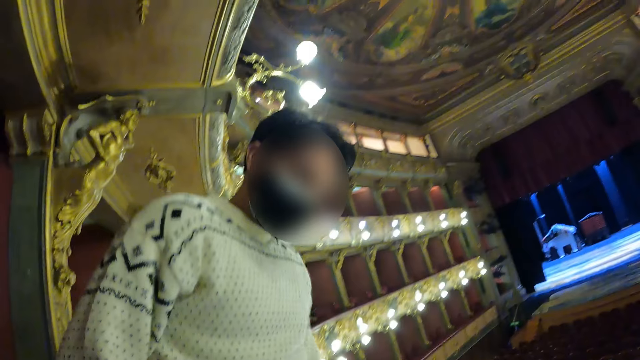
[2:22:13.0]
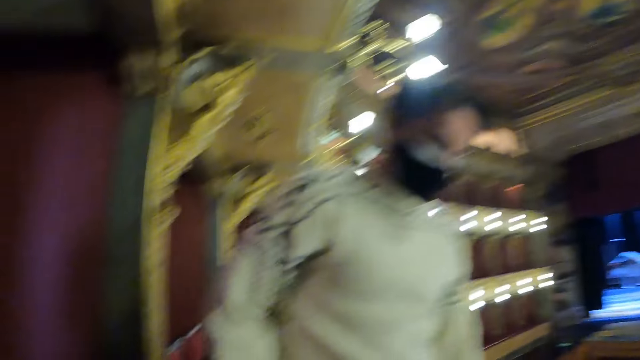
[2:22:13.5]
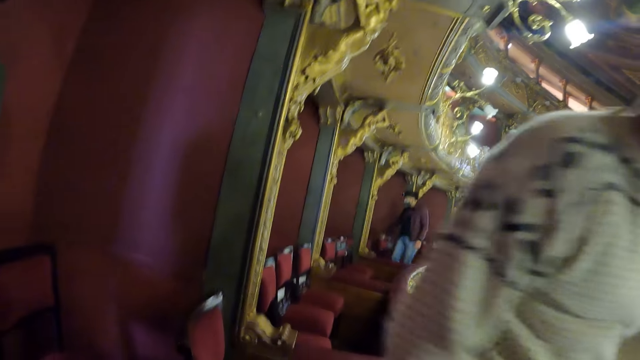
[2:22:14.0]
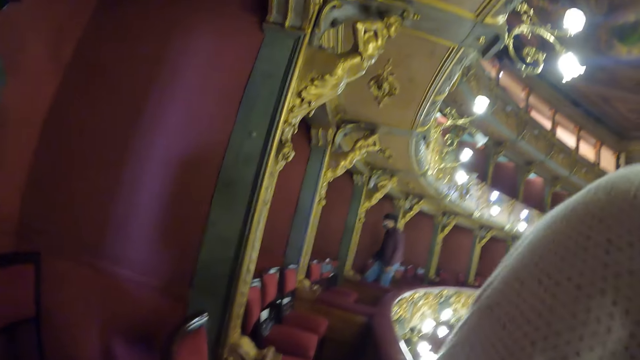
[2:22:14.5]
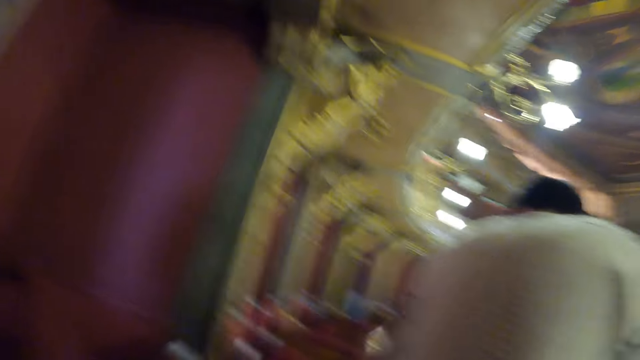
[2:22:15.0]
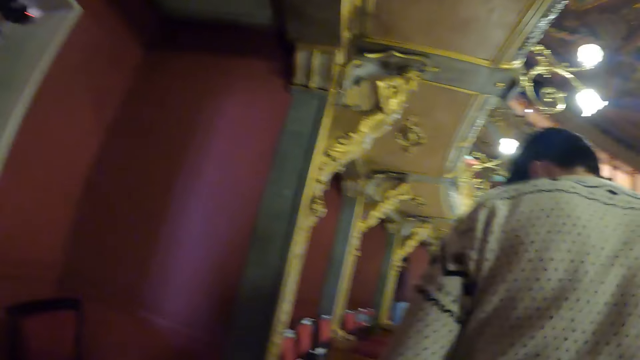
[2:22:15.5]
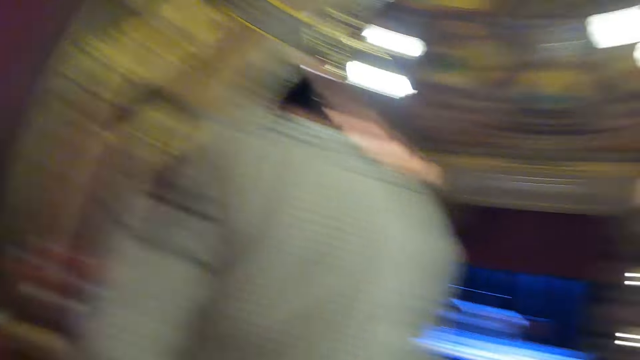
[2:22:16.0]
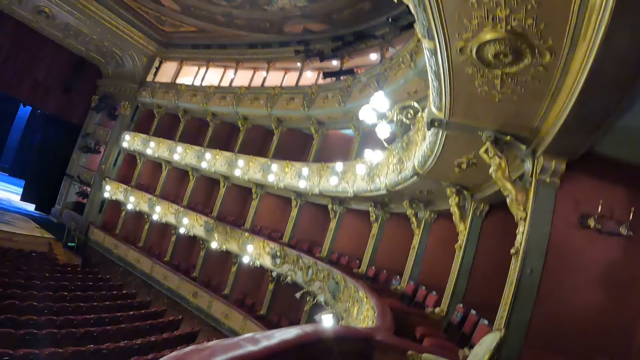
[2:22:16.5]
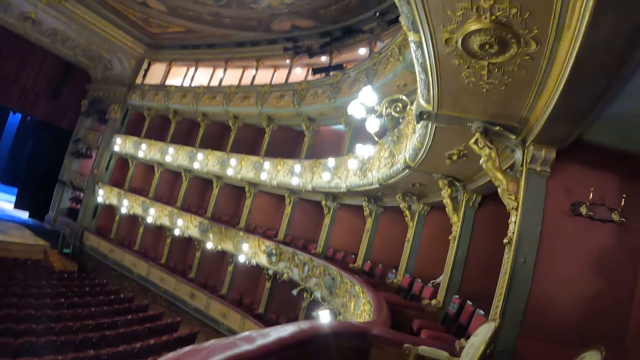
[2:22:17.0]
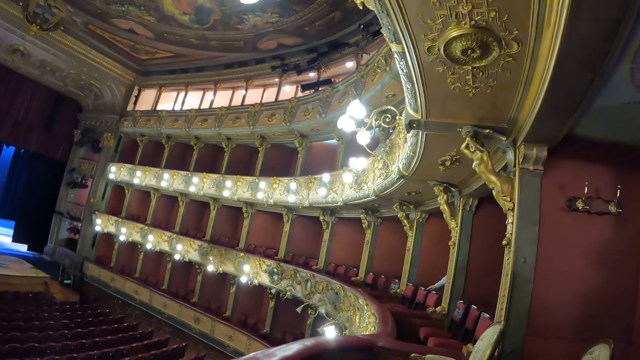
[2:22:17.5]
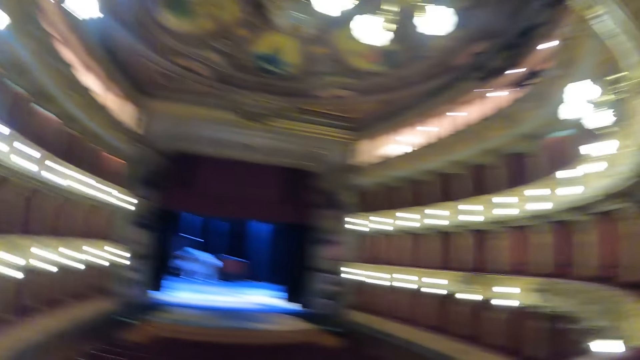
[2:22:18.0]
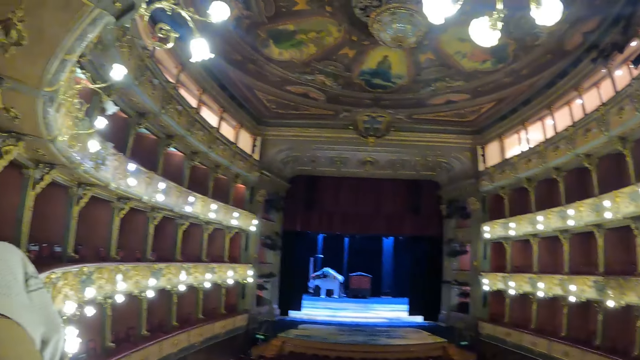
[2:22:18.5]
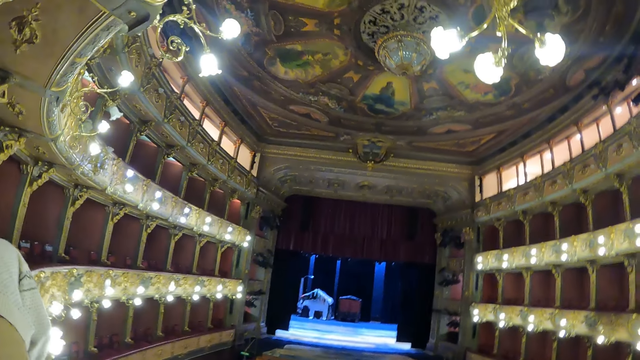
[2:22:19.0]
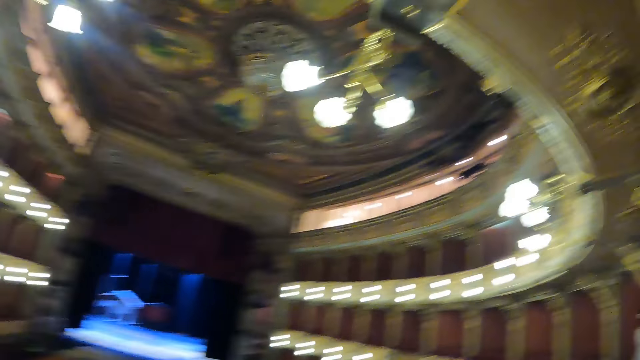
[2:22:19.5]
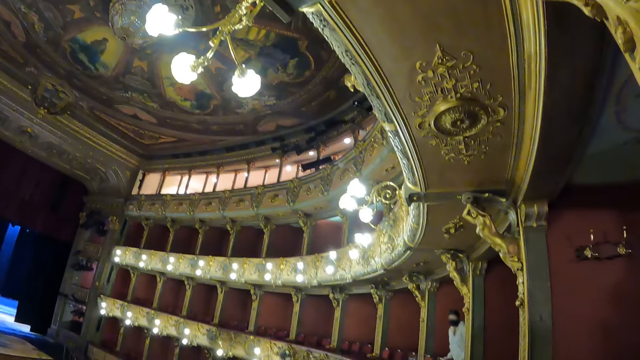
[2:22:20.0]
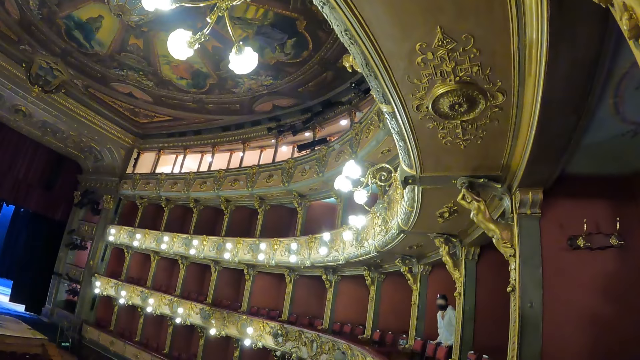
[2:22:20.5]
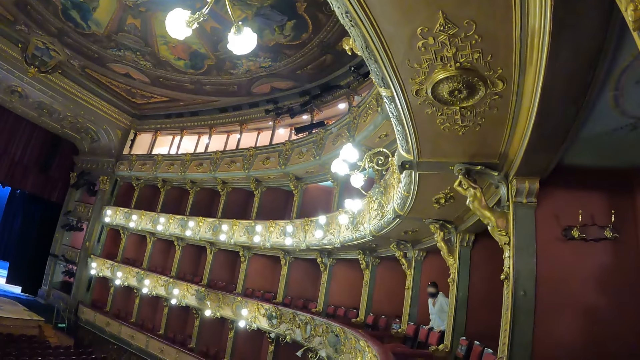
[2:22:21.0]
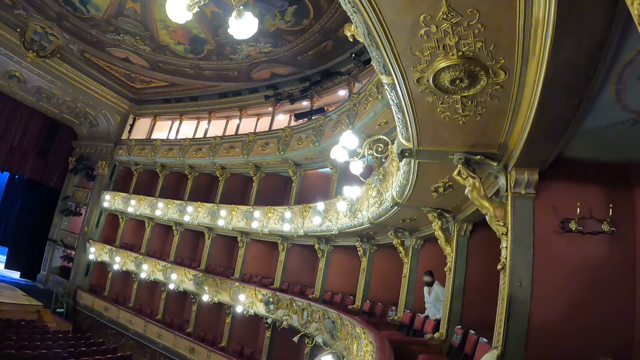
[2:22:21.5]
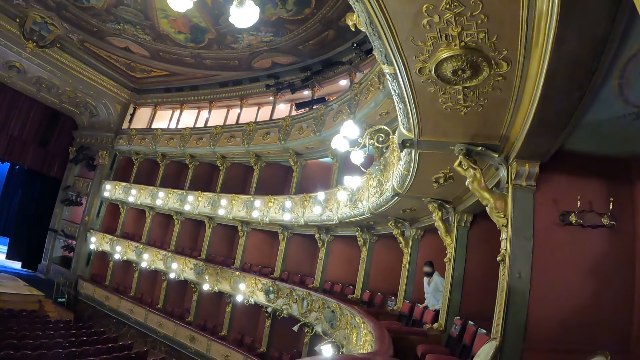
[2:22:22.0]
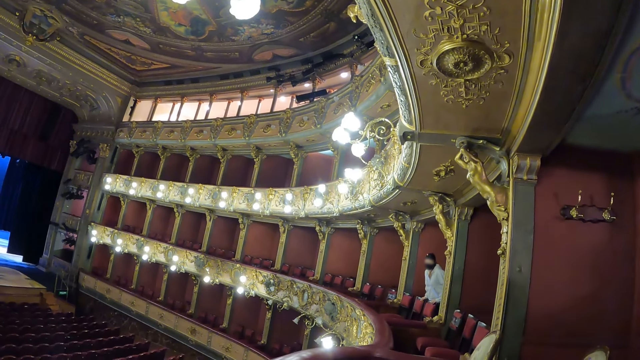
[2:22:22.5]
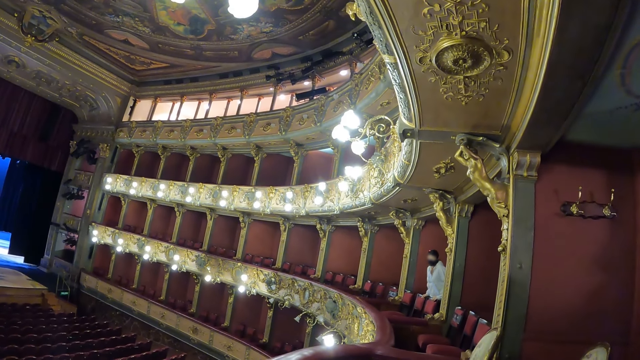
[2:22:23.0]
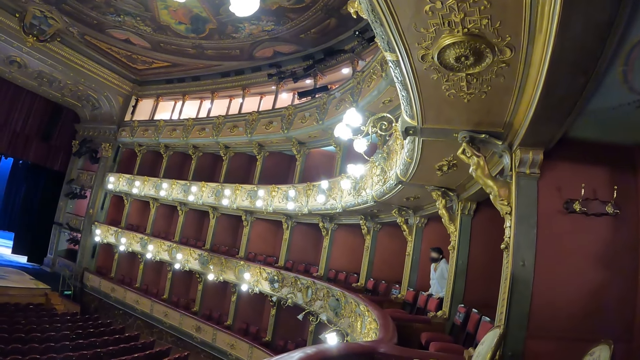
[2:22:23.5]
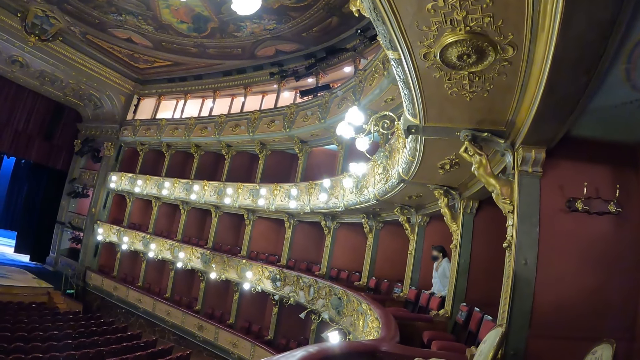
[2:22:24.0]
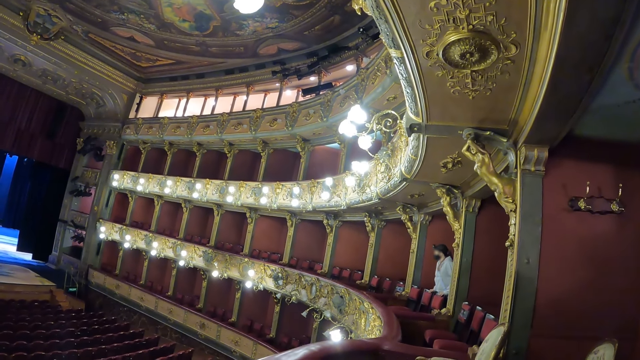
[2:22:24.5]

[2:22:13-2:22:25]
The camera wearer looks at a man. They look around the hall.

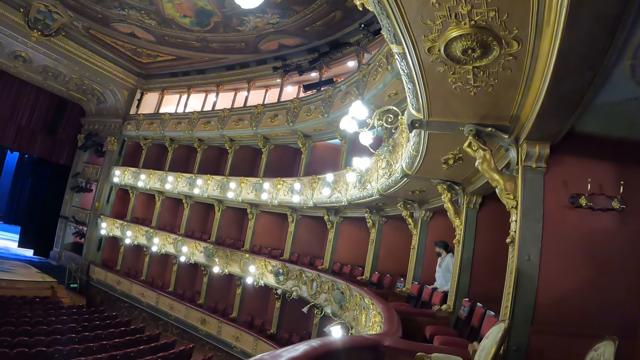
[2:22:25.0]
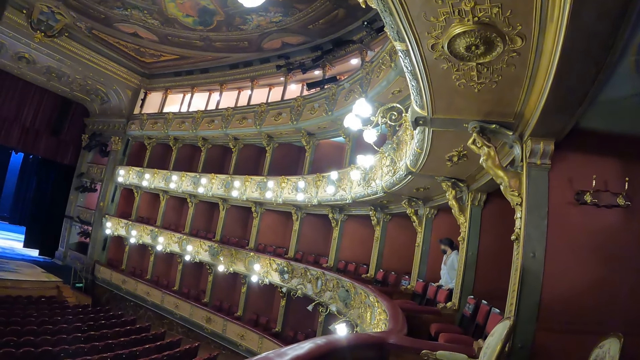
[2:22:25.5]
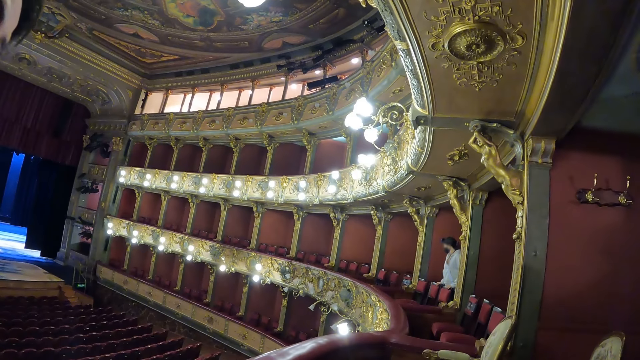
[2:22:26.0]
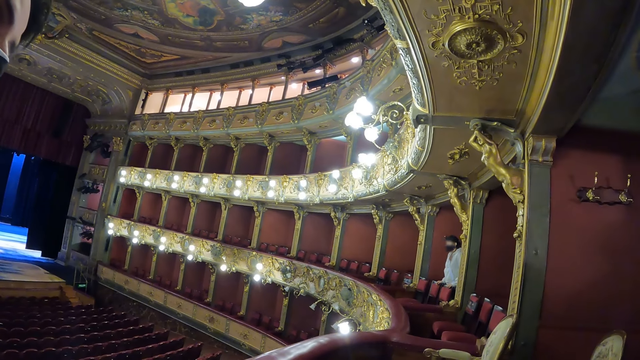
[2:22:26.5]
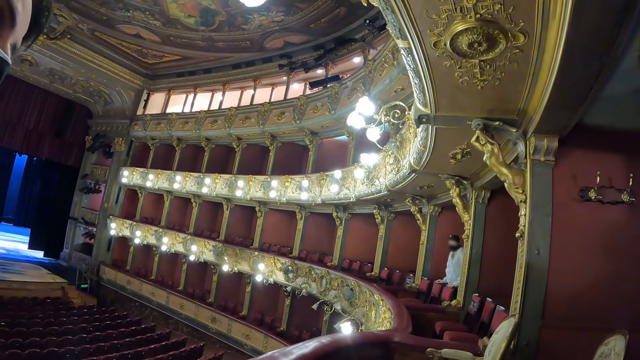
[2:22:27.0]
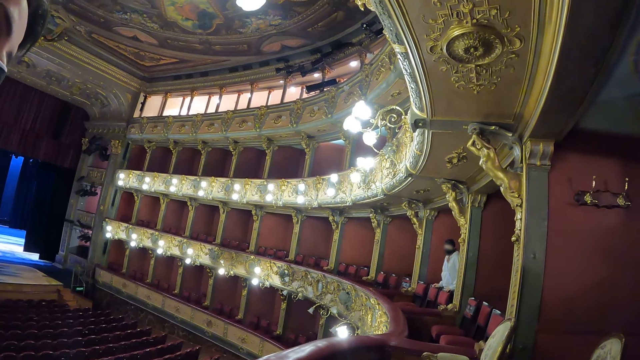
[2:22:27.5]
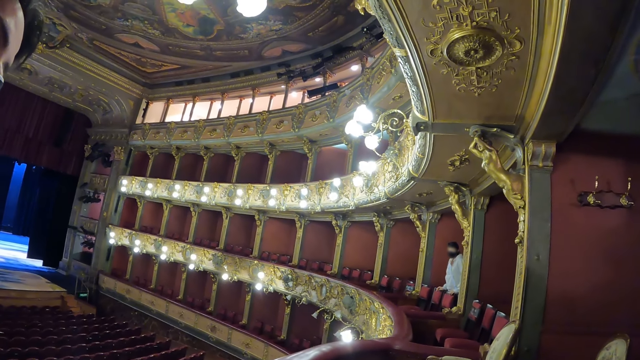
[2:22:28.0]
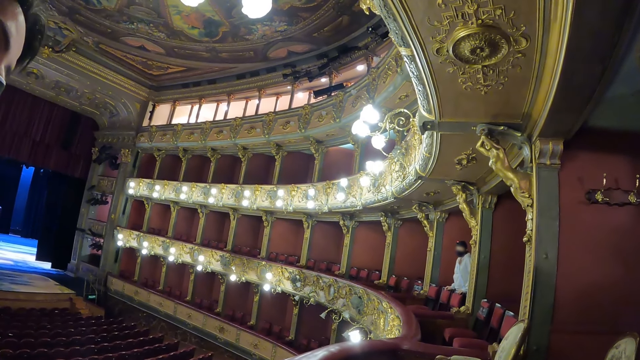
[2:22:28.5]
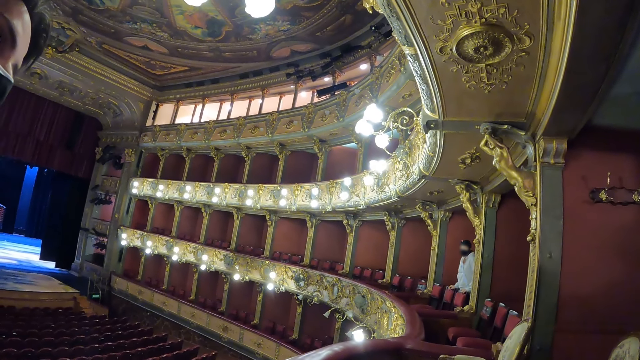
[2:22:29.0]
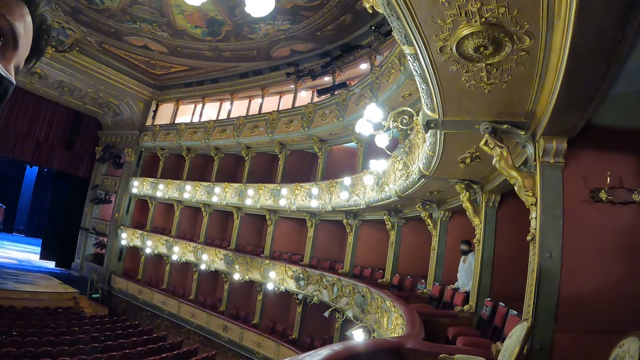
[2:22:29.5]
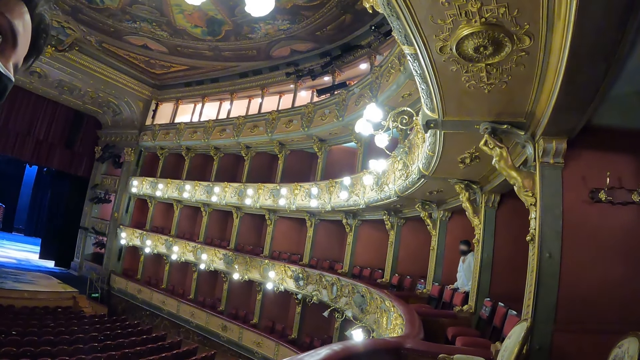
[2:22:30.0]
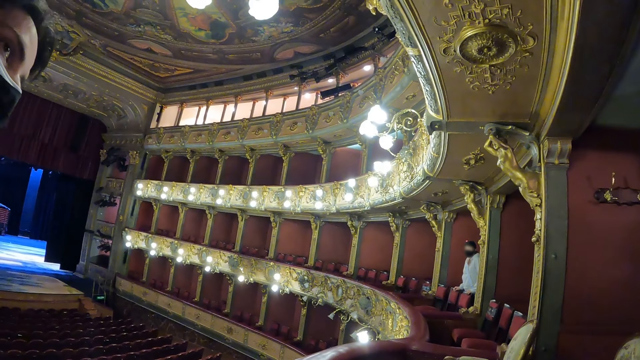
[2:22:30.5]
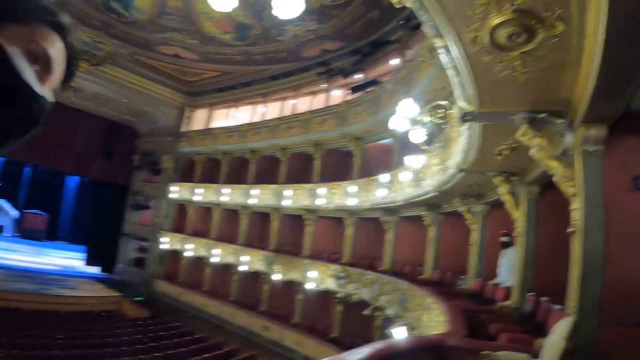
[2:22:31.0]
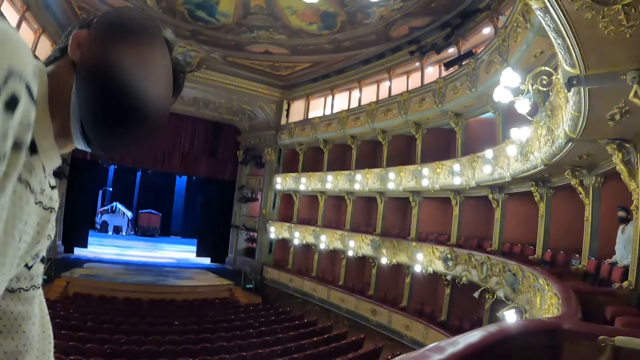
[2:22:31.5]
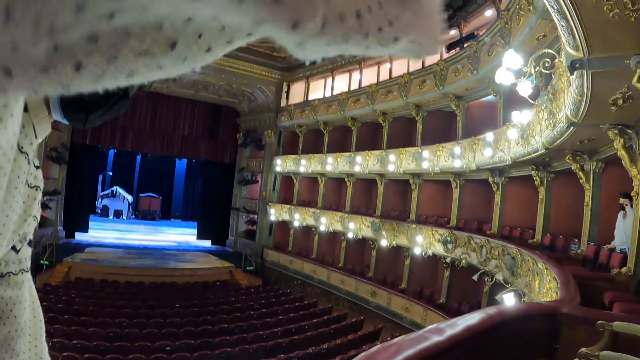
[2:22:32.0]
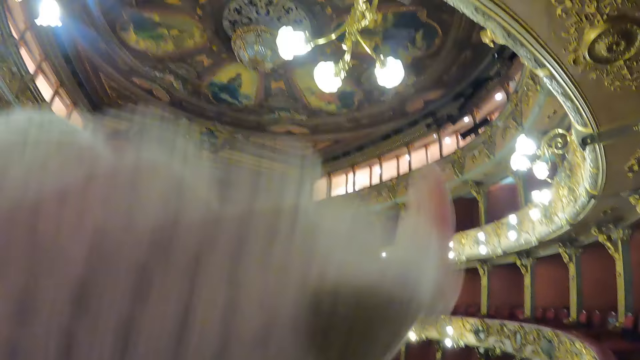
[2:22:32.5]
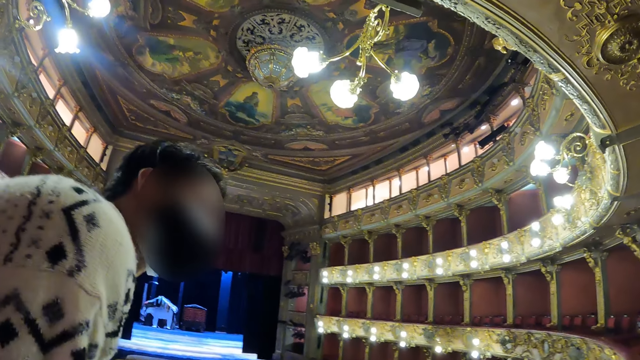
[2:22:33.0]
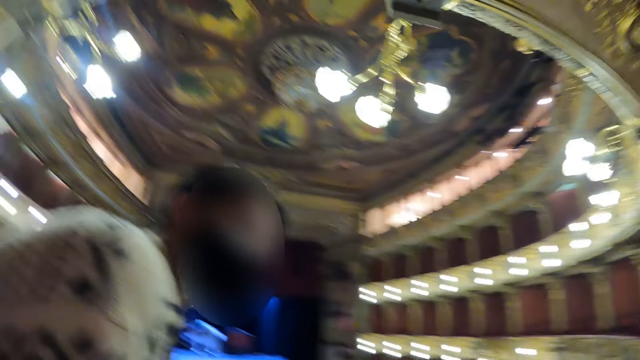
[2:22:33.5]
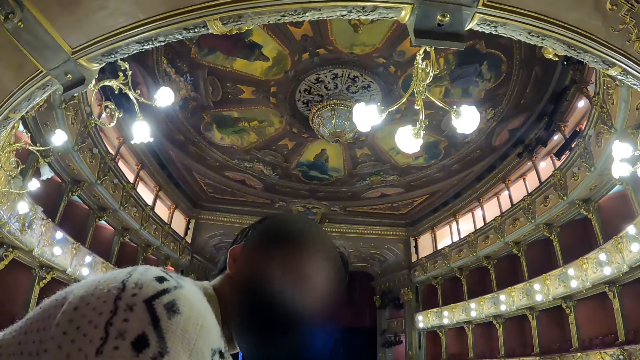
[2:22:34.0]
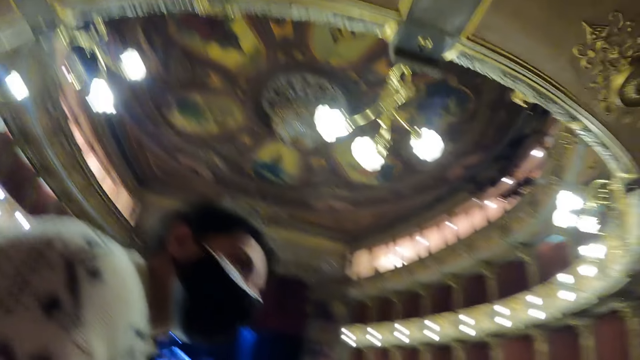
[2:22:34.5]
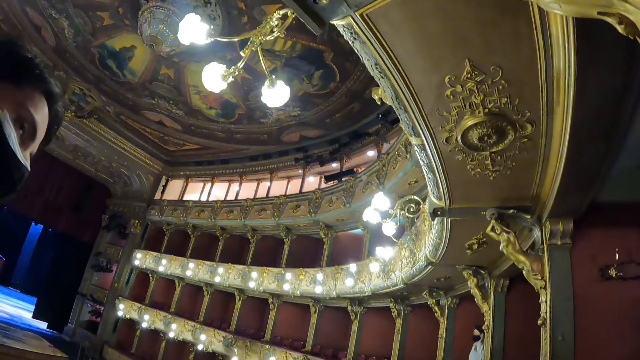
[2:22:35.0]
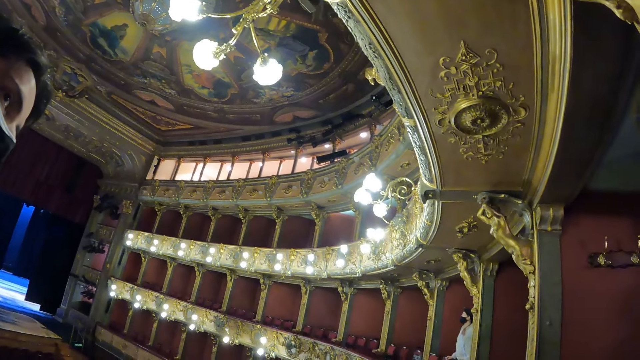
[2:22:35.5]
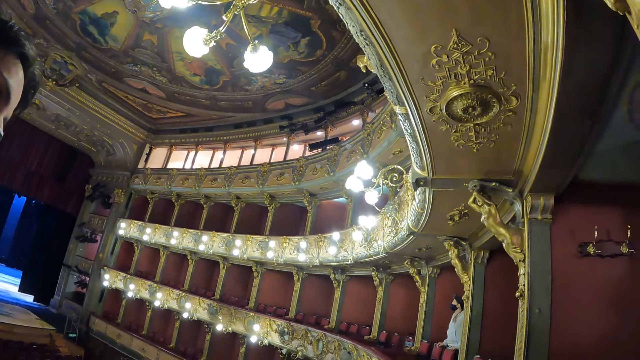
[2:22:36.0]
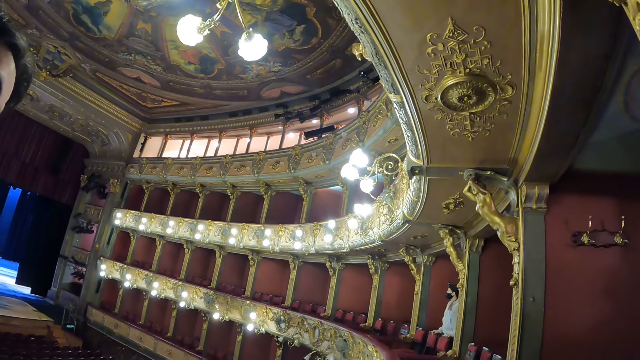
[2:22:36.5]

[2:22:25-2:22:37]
A man lifts his right hand. The camera wearer looks around the hall.
